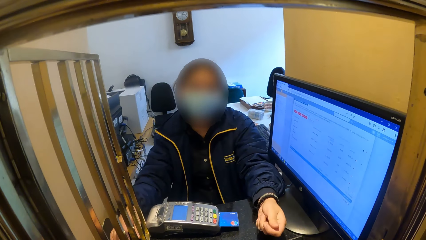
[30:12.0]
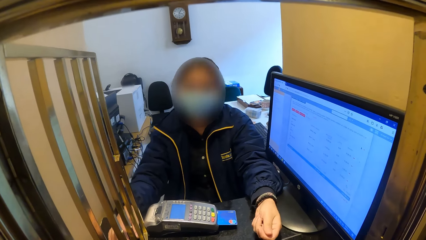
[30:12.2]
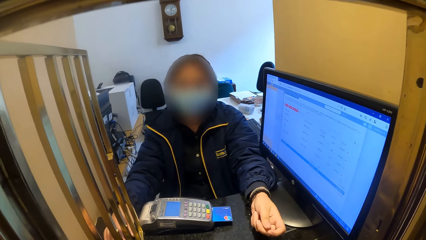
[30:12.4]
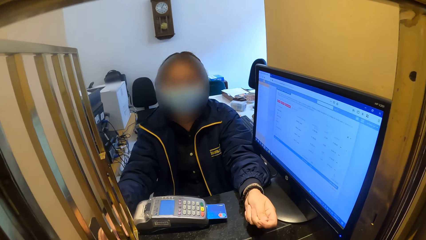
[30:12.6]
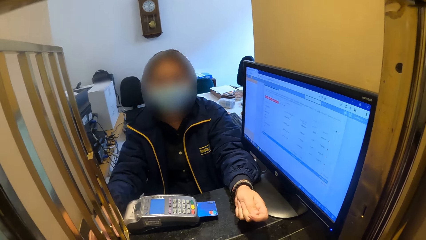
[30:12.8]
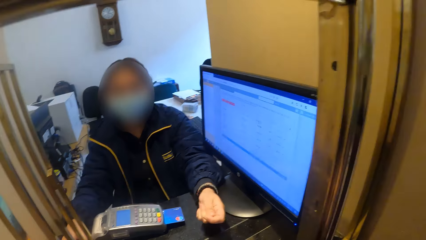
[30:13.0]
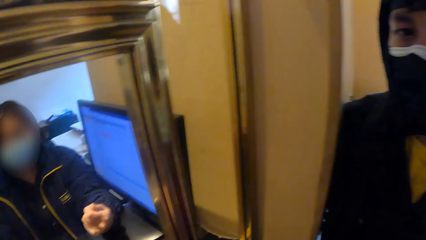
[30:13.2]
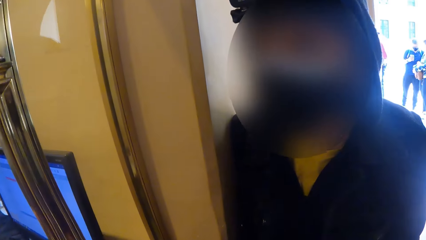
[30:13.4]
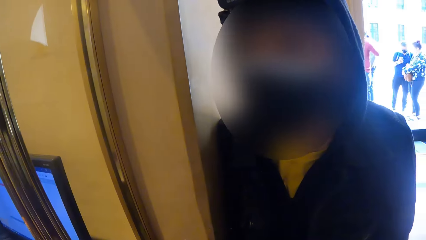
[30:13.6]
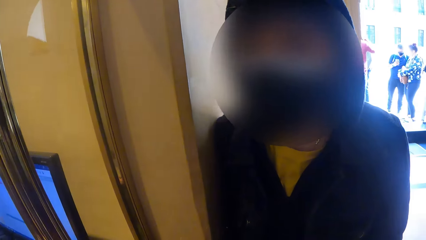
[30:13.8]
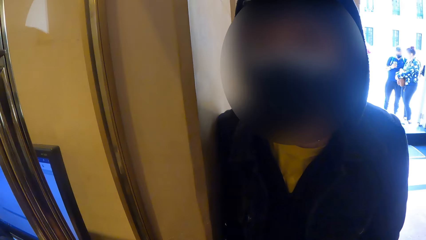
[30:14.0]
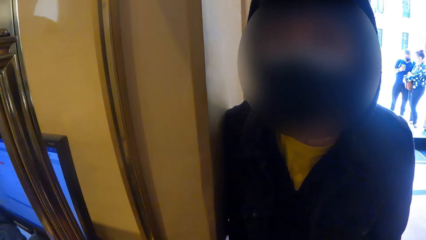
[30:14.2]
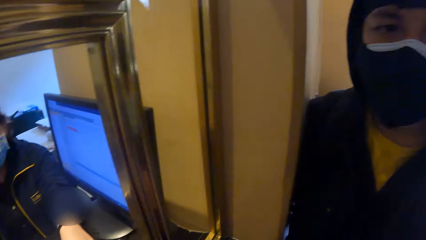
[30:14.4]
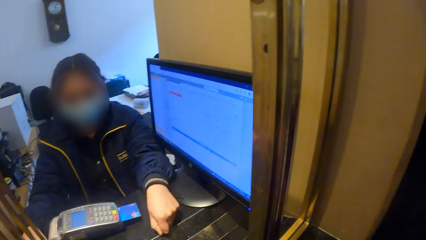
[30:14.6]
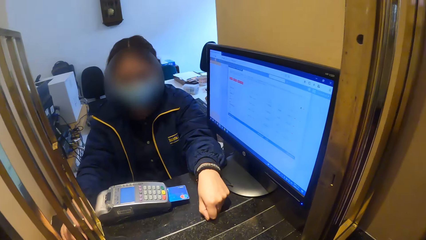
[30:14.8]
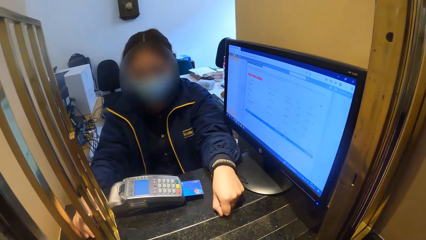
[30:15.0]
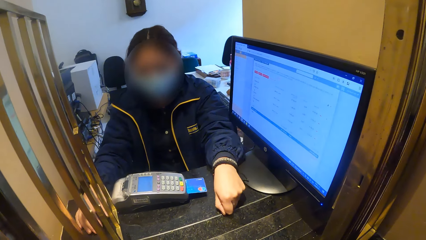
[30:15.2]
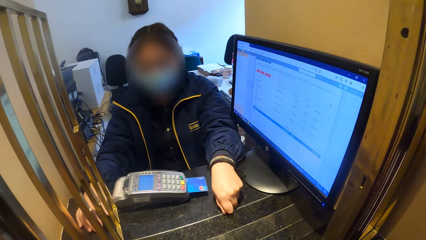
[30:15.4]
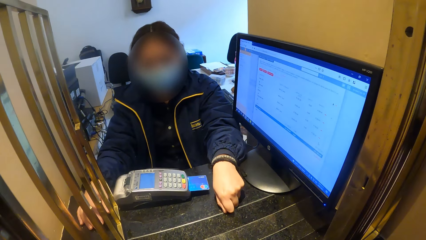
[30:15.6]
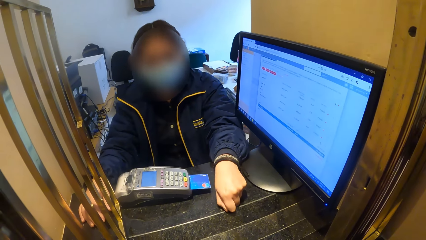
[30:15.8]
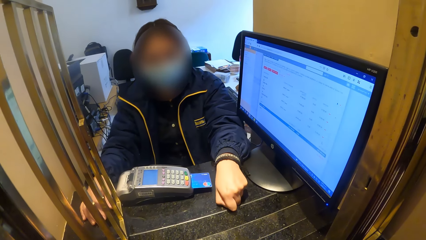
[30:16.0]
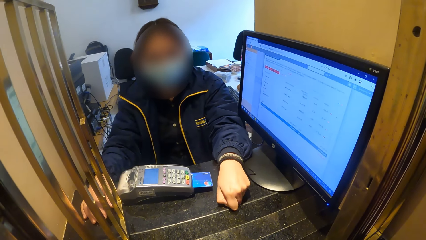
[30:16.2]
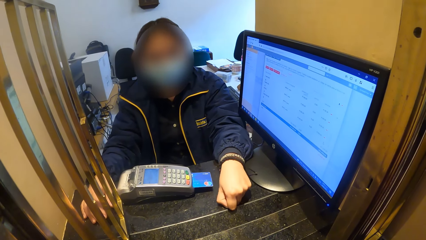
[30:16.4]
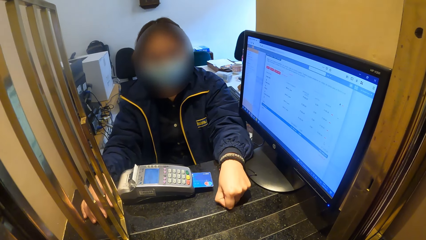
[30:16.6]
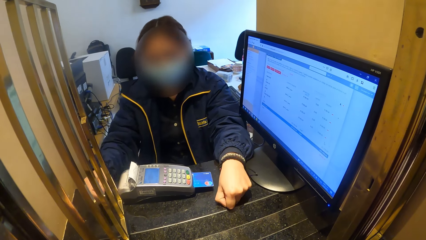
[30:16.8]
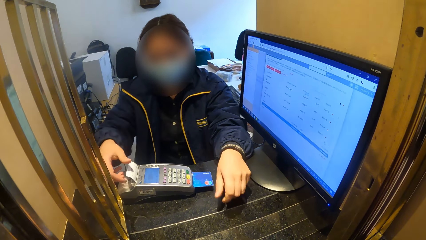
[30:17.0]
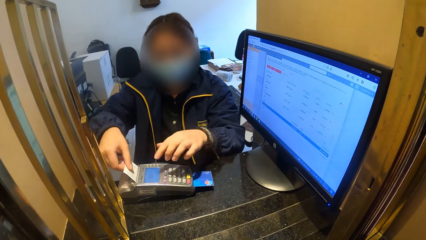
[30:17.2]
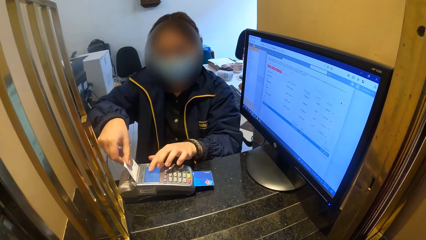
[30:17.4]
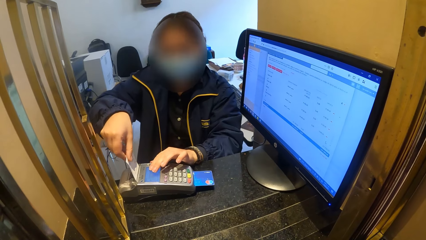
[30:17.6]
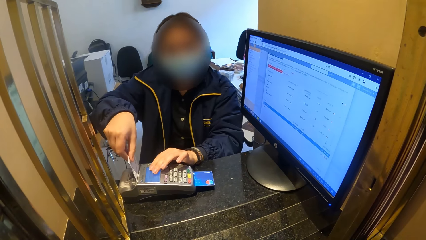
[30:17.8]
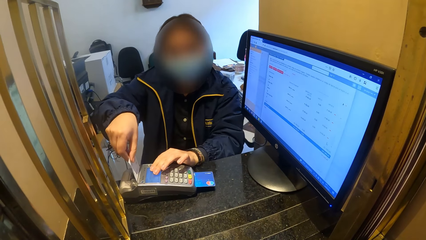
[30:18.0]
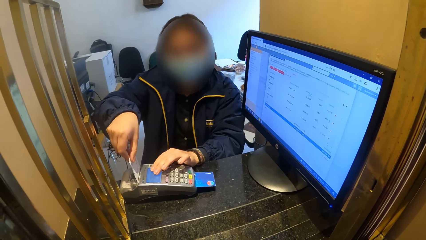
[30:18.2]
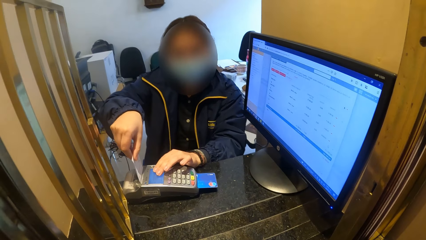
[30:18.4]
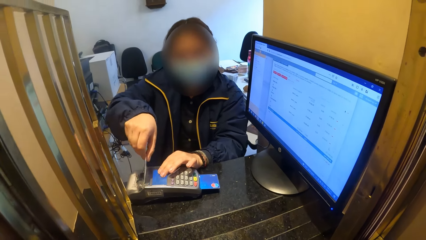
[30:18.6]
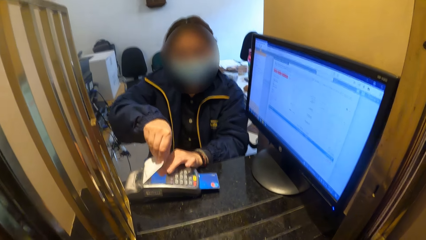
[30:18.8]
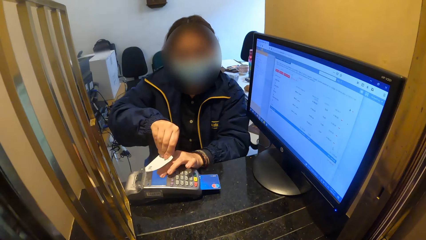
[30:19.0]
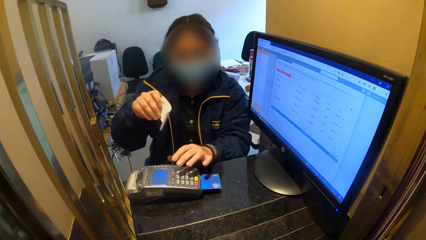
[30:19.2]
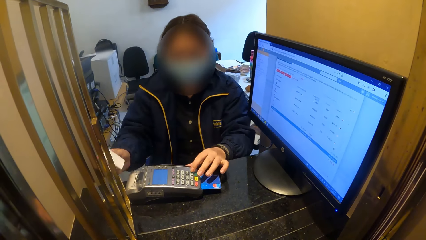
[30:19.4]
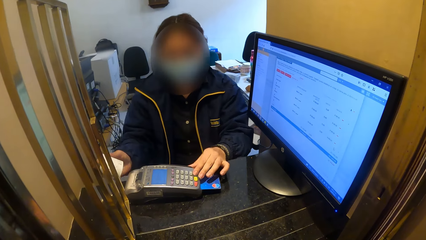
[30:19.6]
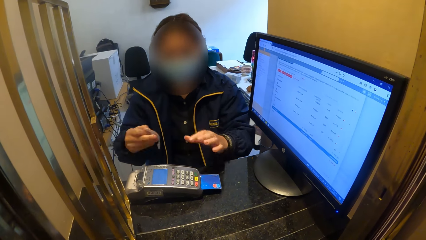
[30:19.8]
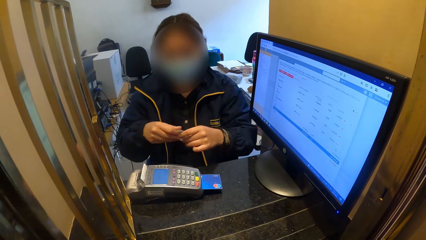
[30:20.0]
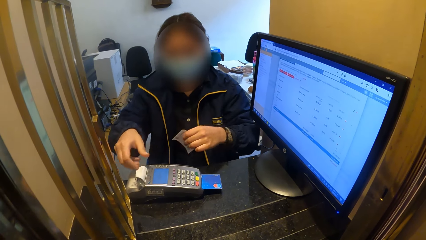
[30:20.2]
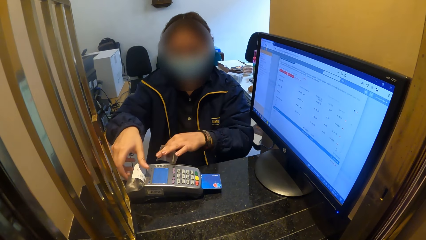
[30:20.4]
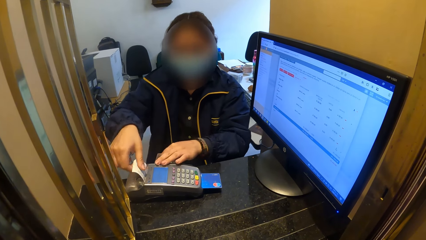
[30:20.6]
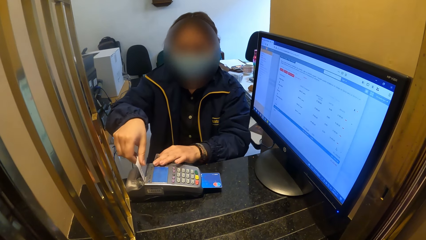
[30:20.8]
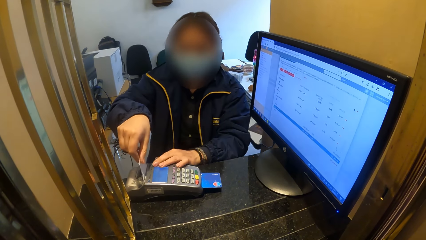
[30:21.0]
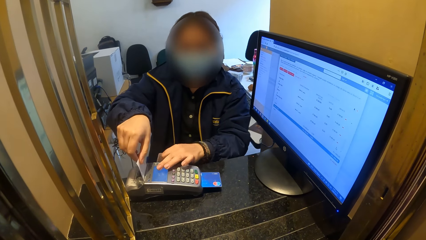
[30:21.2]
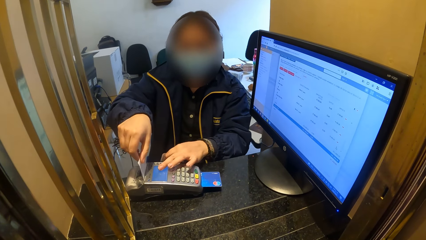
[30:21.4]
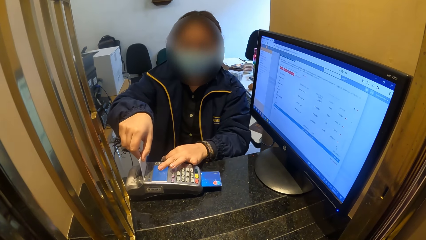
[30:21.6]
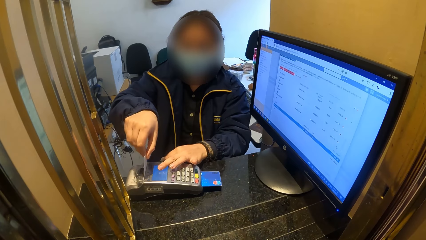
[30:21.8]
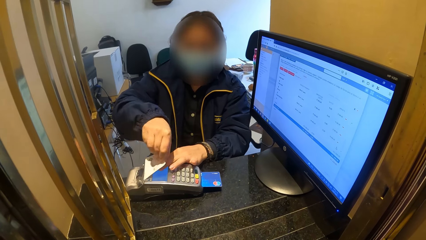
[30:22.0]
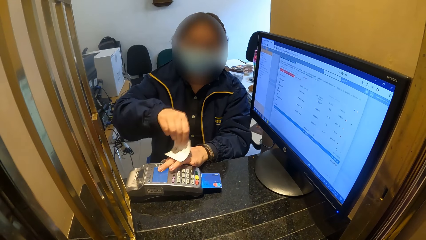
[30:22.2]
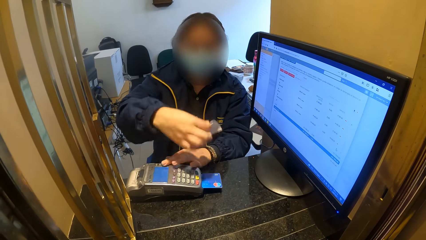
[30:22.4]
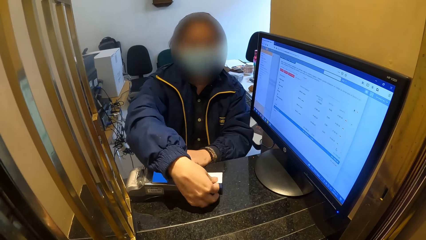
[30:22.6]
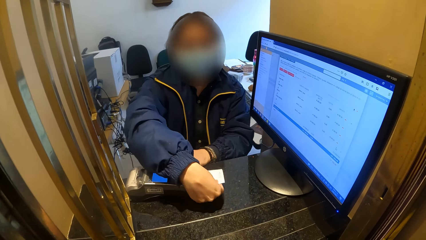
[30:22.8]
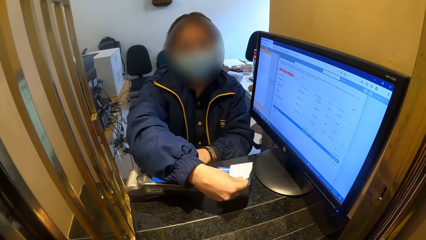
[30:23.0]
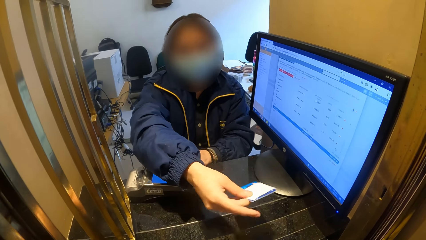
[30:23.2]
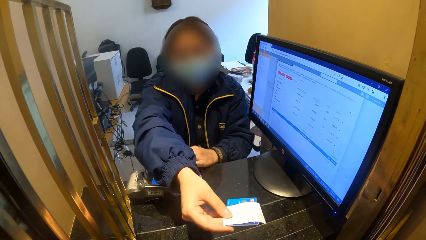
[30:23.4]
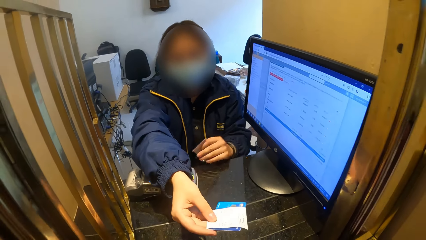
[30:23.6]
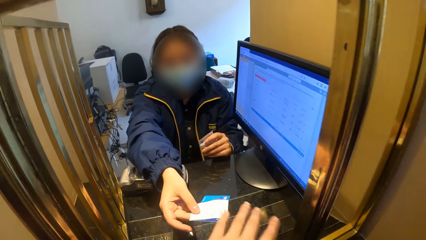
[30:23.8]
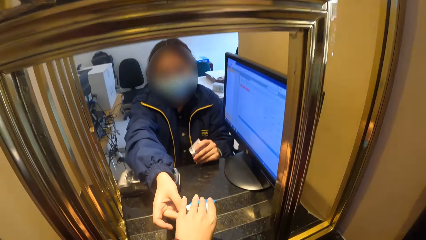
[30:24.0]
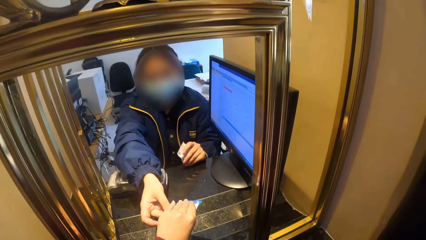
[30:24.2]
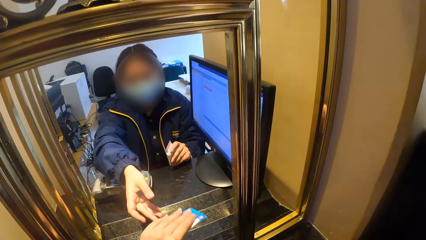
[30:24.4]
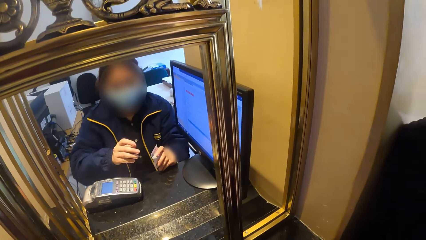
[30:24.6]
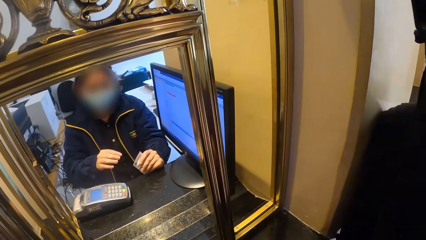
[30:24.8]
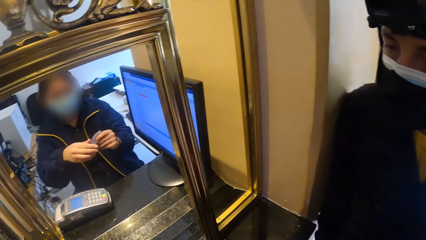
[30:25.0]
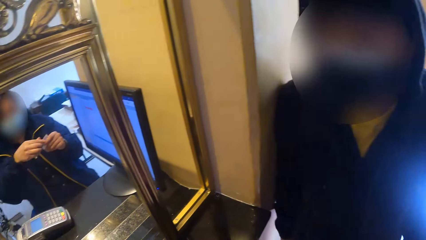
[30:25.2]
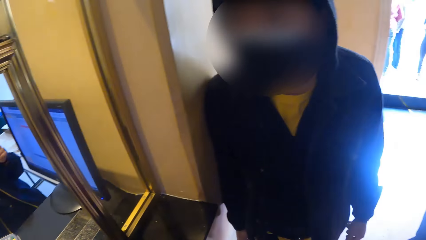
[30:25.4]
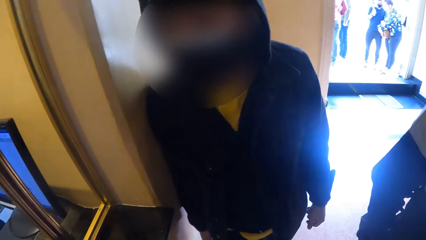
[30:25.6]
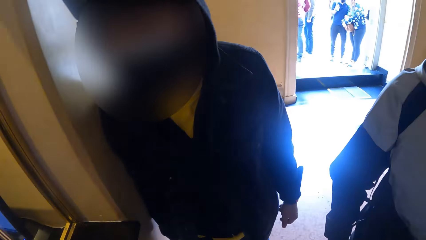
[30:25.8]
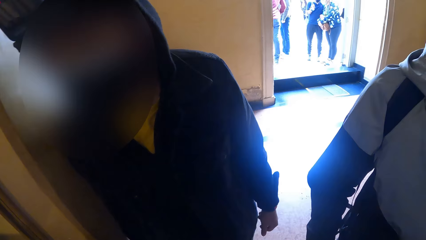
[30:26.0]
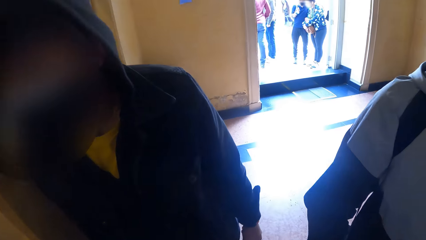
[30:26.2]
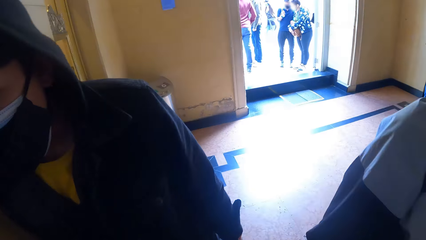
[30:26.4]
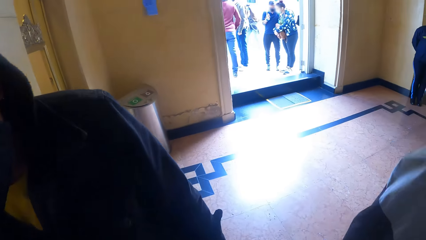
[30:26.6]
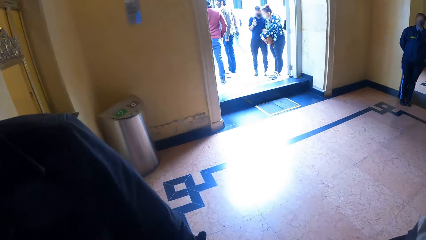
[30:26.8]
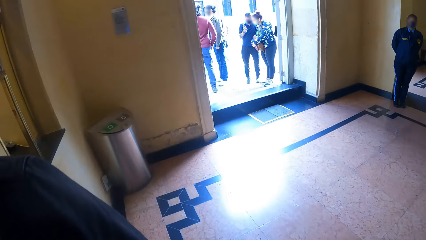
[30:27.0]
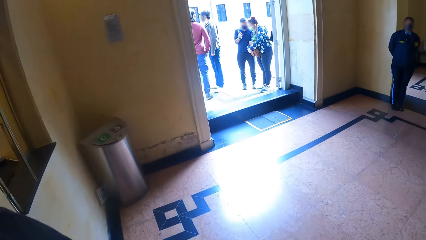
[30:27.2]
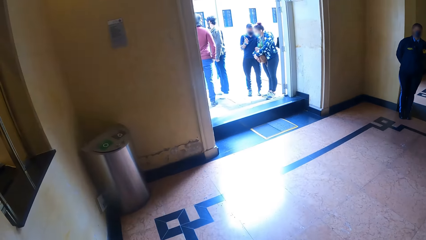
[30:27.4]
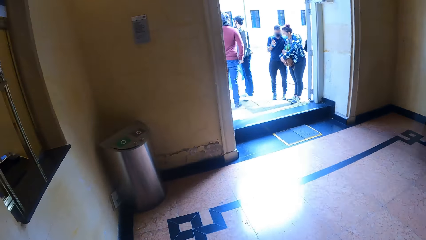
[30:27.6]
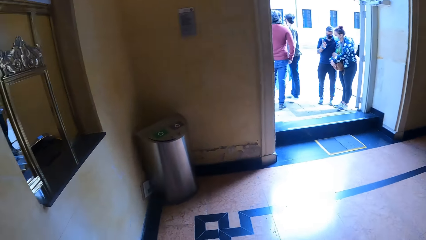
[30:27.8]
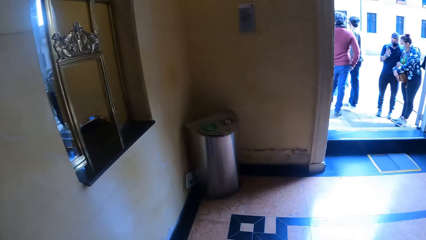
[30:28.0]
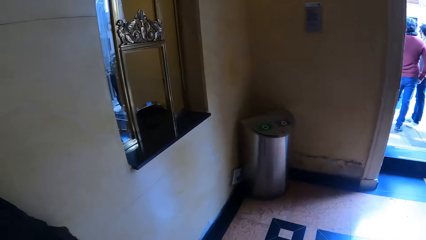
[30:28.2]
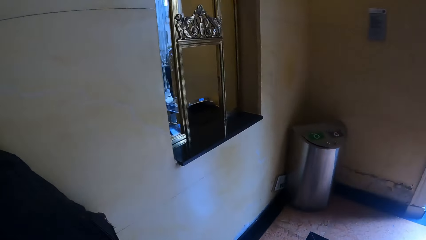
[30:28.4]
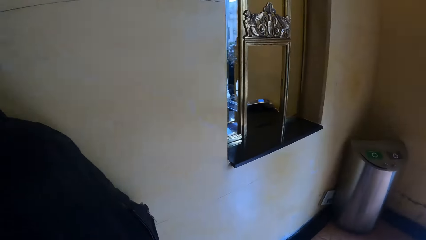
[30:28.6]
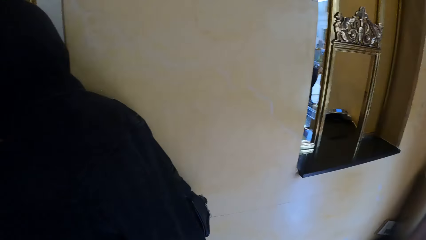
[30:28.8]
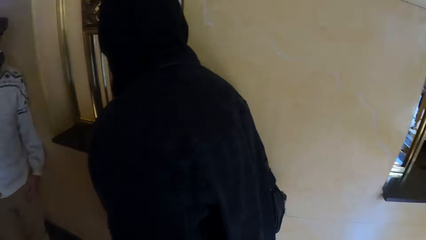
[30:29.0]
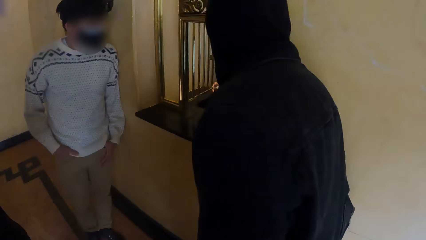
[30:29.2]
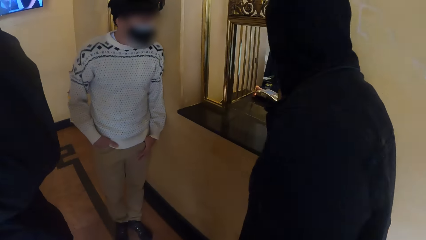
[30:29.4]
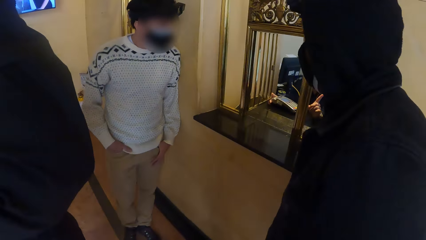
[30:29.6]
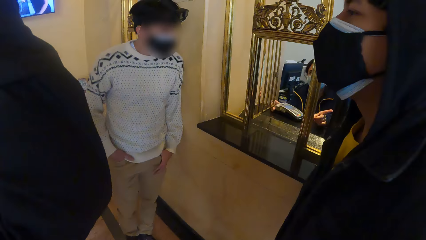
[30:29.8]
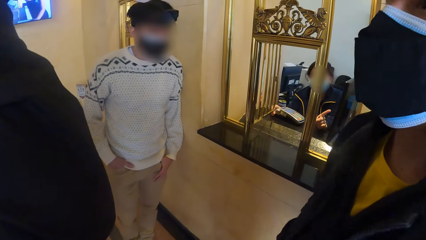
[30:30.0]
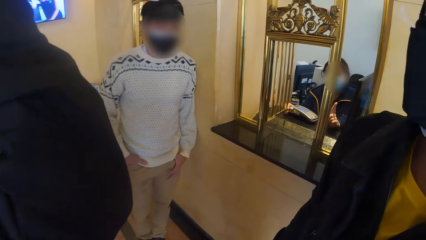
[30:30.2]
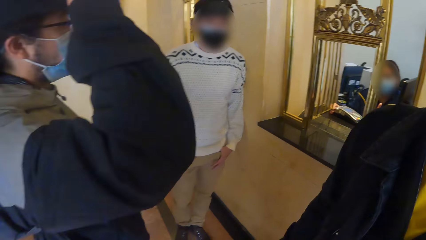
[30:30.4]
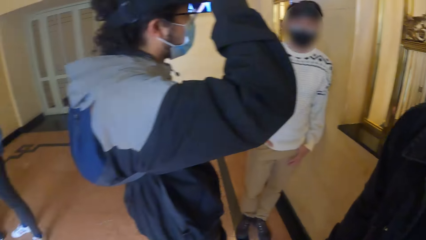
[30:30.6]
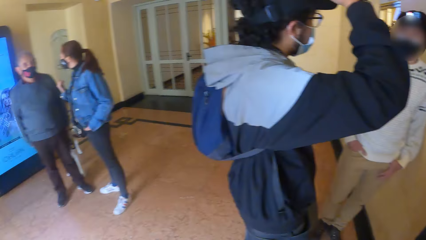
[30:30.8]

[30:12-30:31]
The camera wearer turns away from the woman. He turns towards the woman. The woman pulls a paper from the POS with her right hand and places her left hand on the POS. The woman operates the POS with her left hand. The woman passes the paper in her right hand to her left hand. The woman pulls a paper from the POS with her right hand and places her left hand on the POS. The woman removes the card from the POS with her right hand and stretches the card and the paper in her right hand to the camera wearer. The camera wearer collects the card and the paper from the woman with his left hand. He walks away from the woman with the card and the paper in his hands. He walks in a building.
